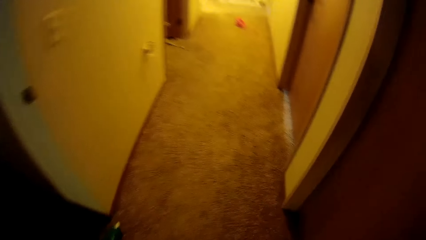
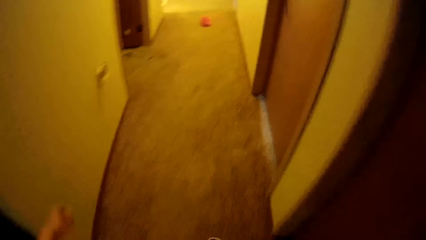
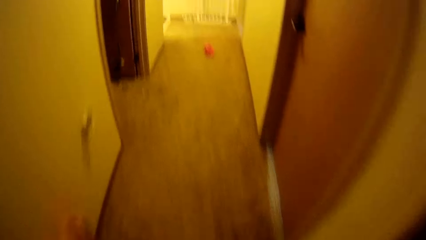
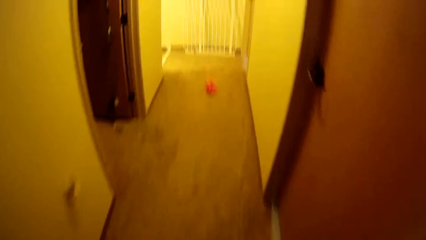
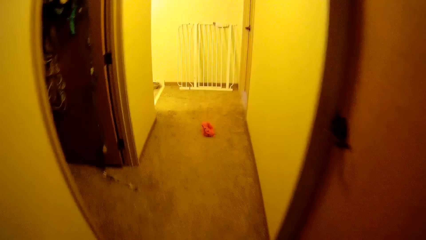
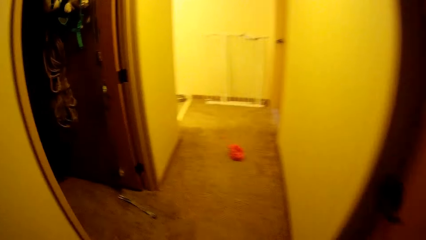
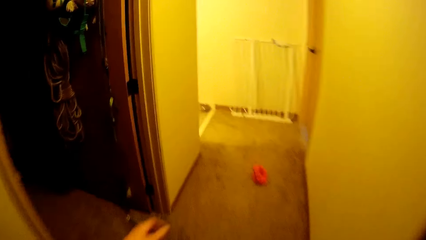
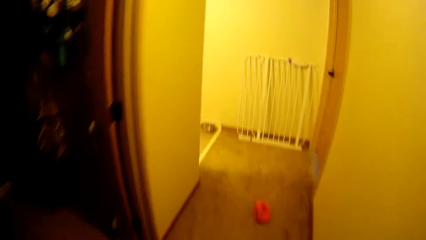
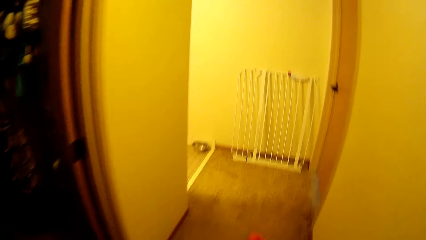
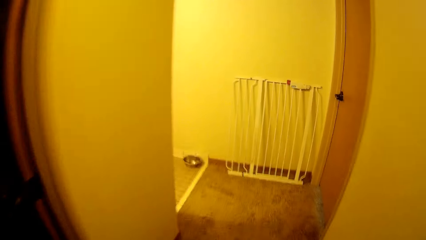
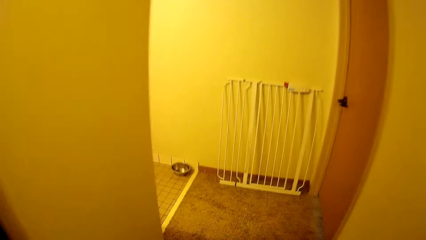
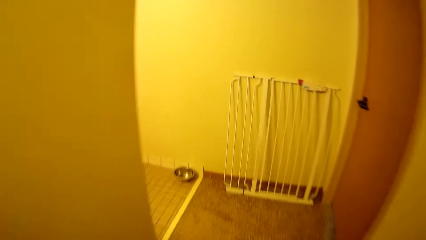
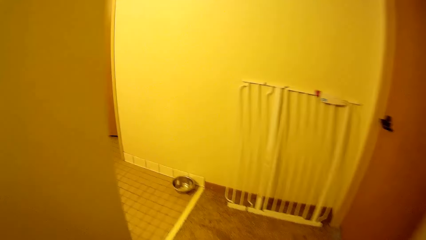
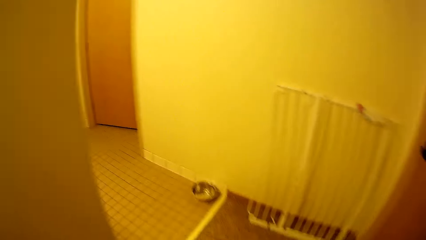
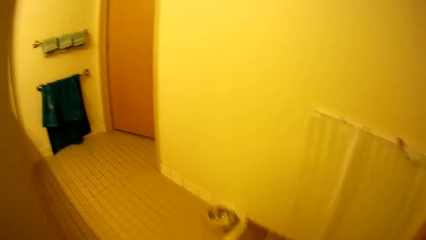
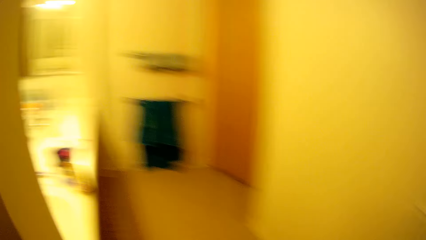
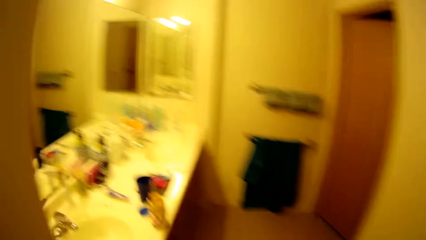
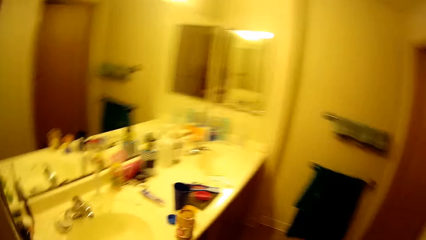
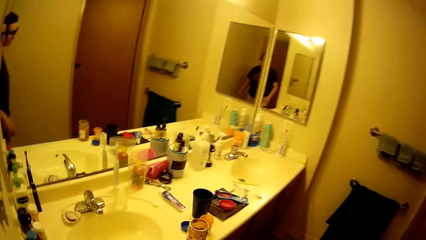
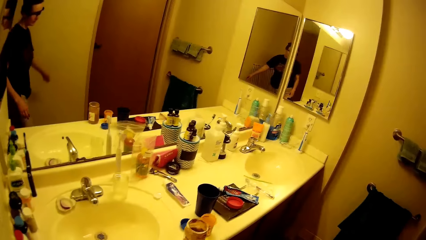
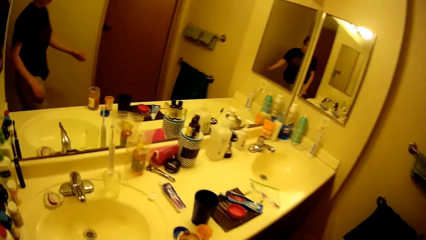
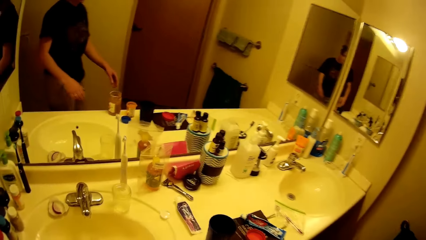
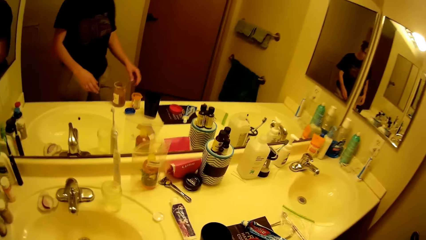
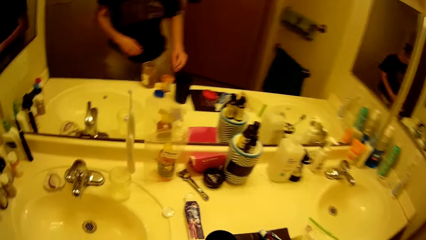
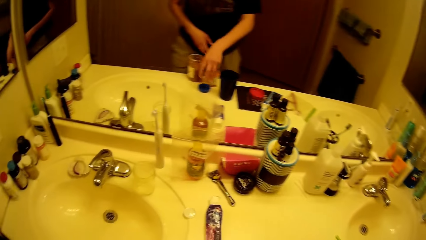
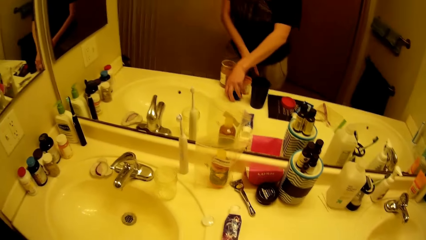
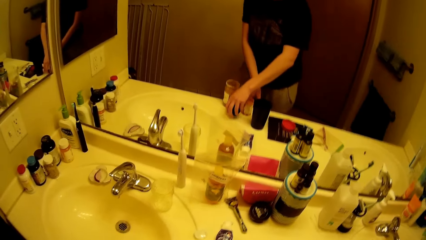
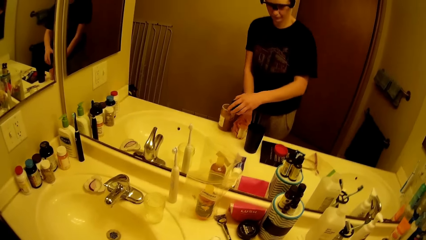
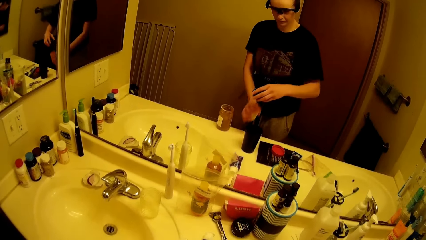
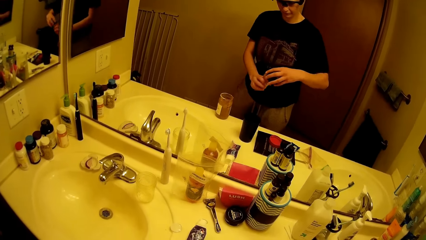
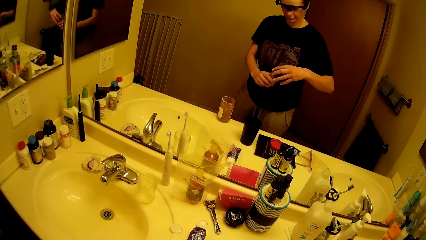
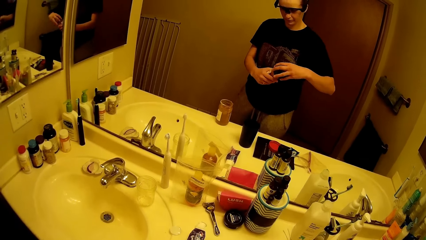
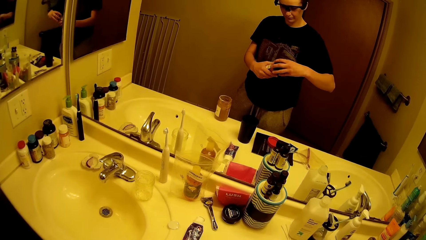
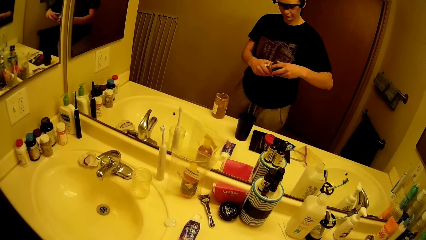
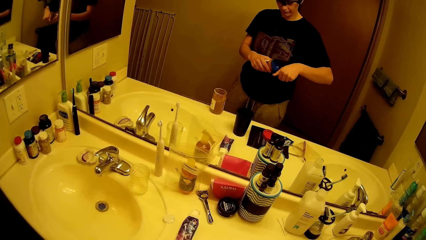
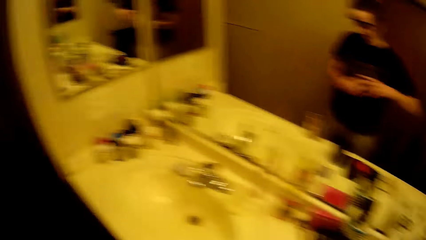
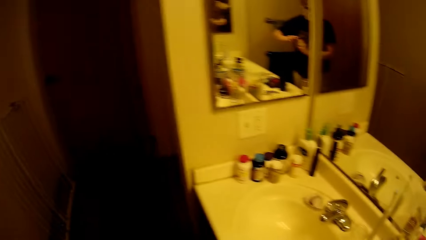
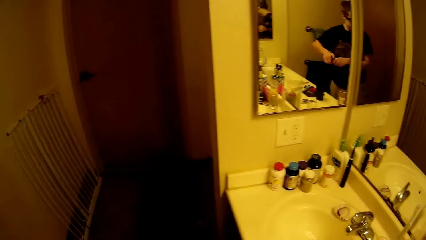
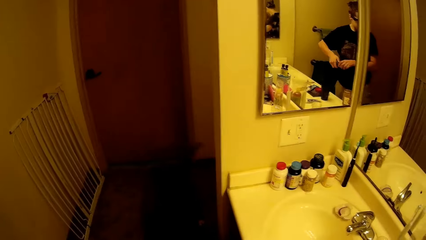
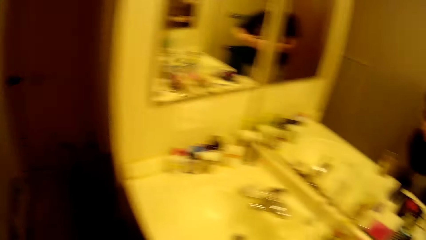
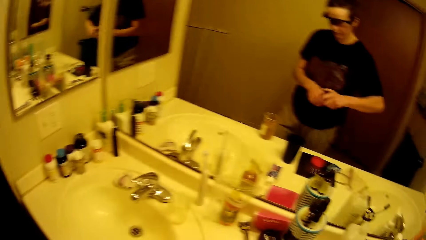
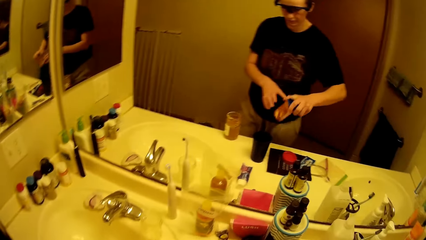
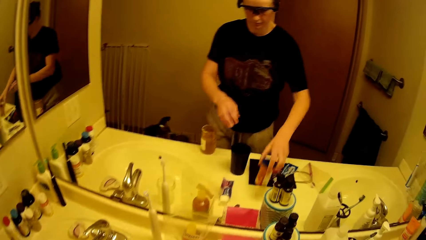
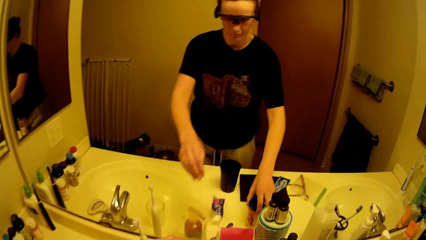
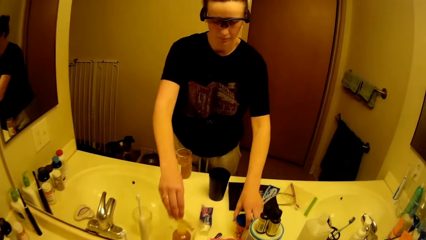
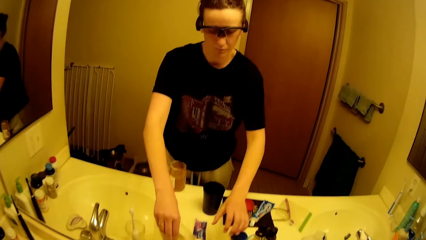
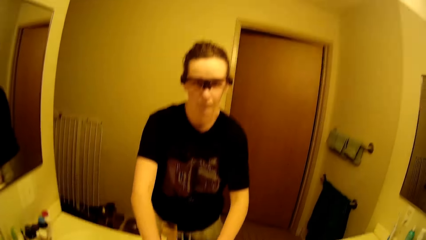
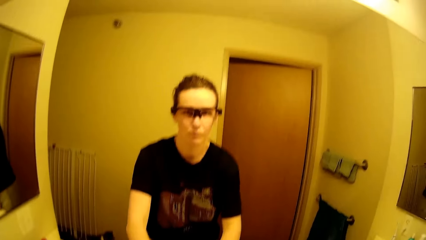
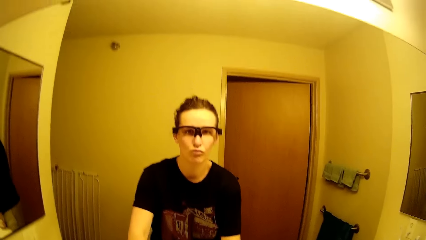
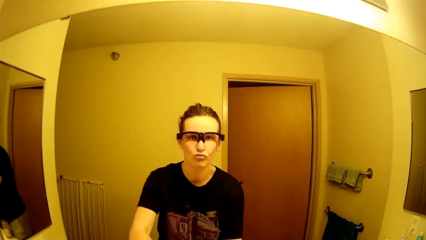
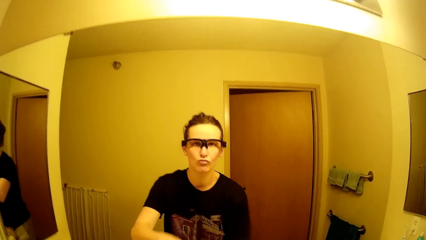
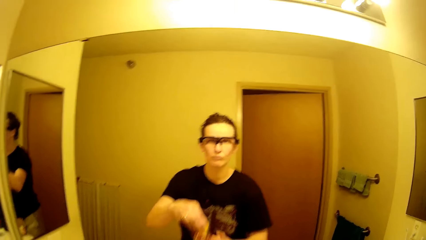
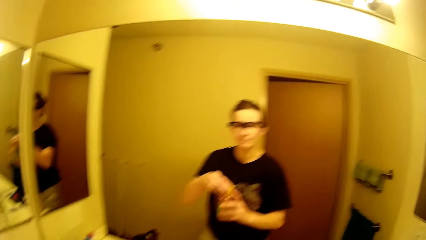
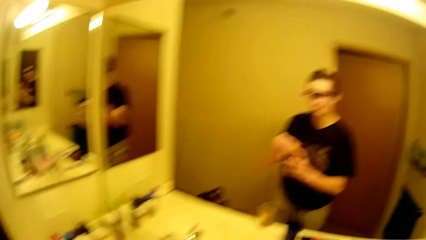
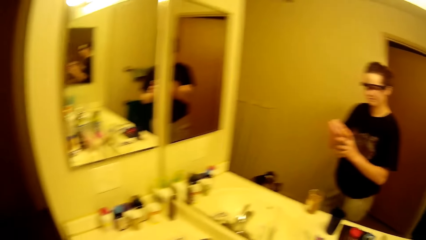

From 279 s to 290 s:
The camera wearer picks up a container and its cover from the slab with both hands. She covers the container. She covers the container again. She drops the container on the slab with her right hand, on a sink surface. She picks up another container with her left hand.

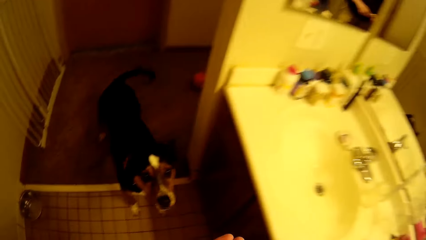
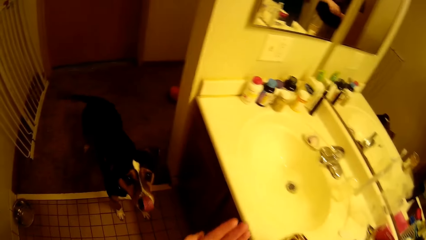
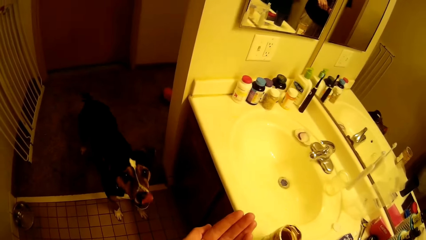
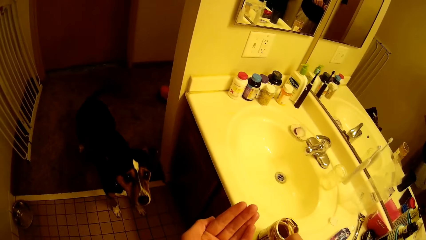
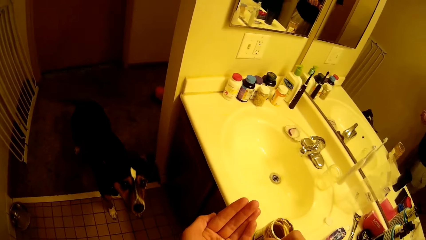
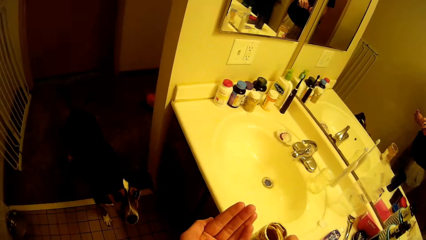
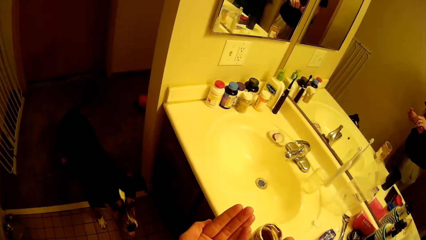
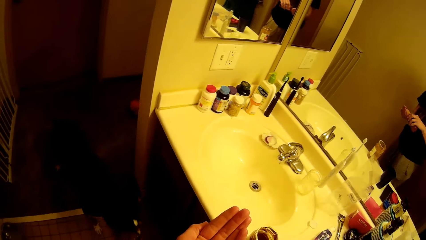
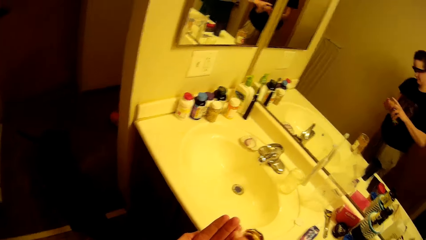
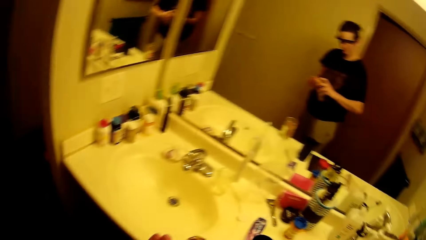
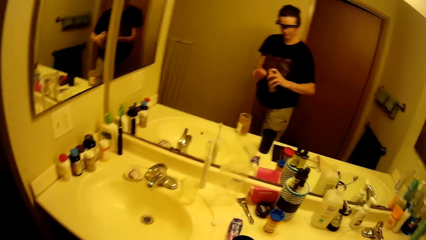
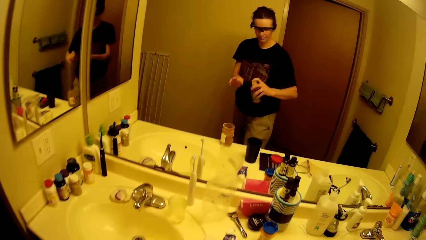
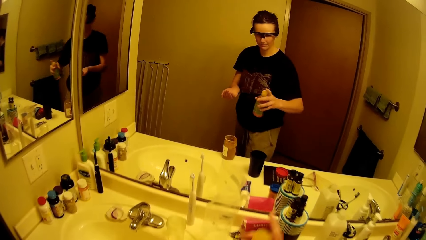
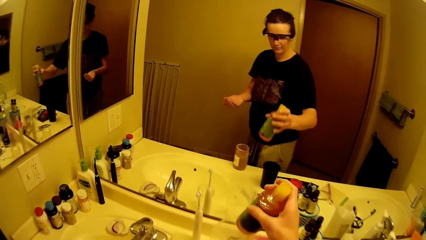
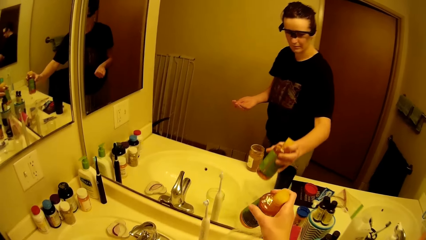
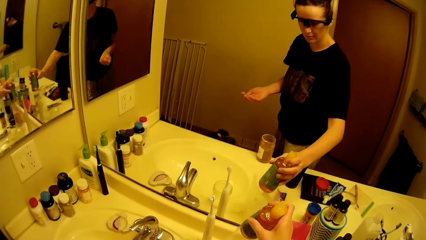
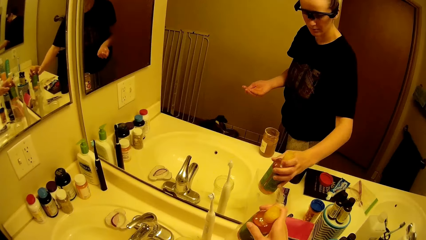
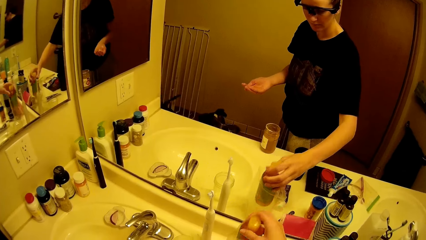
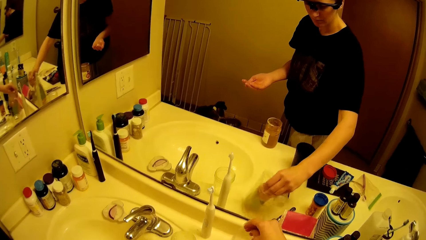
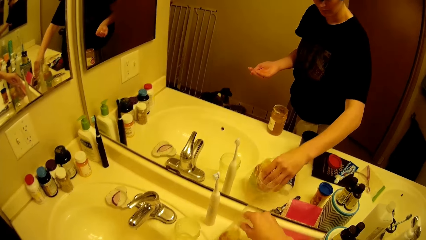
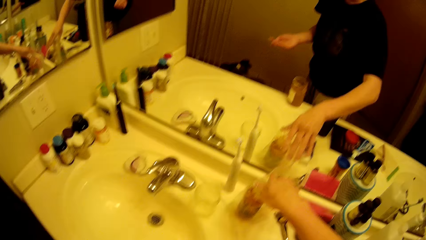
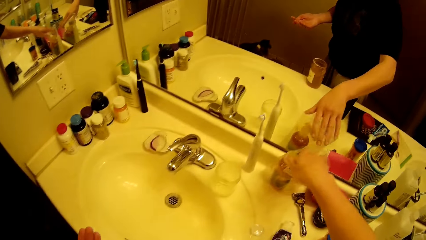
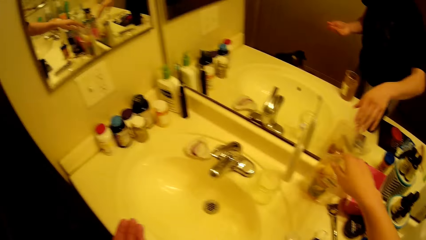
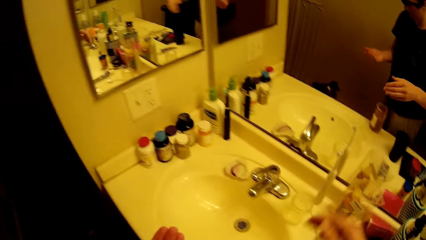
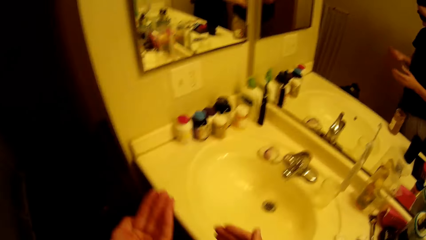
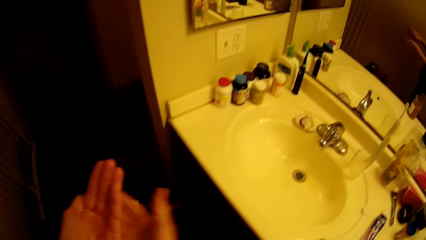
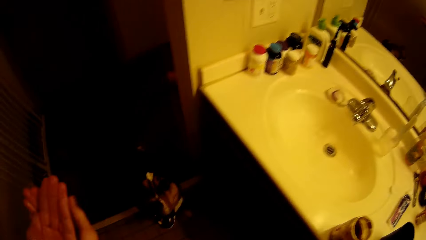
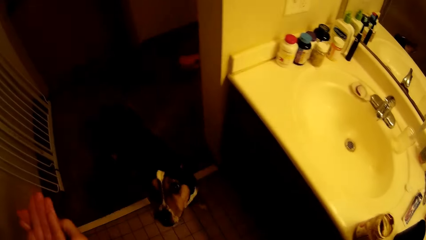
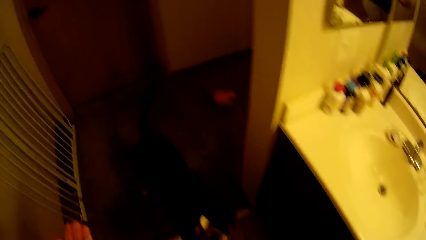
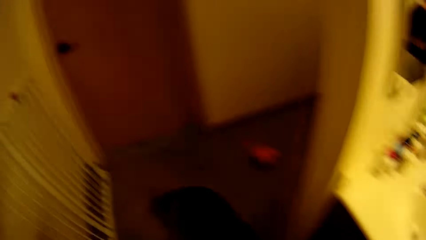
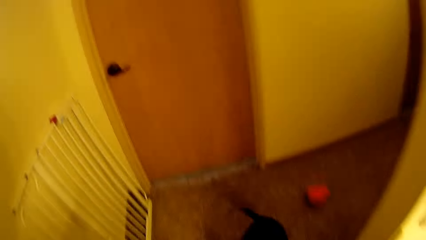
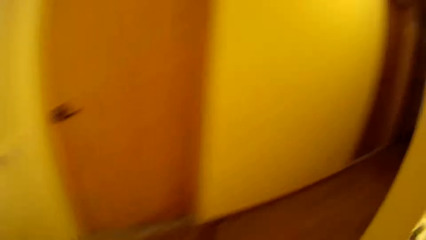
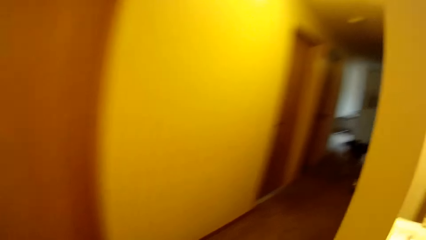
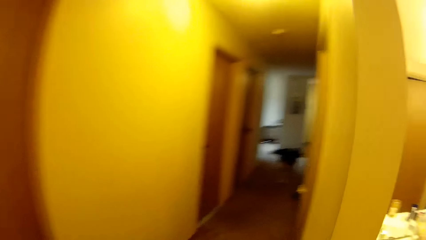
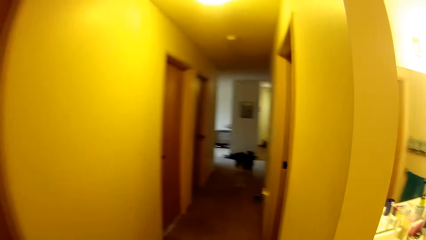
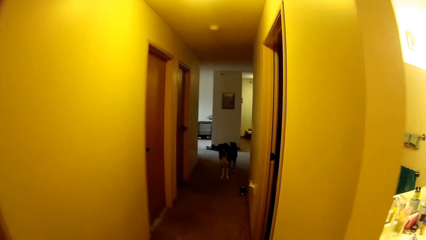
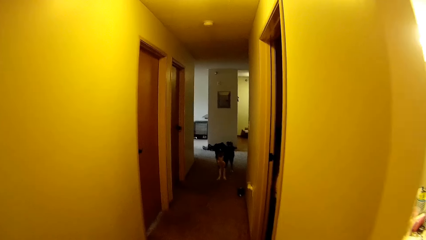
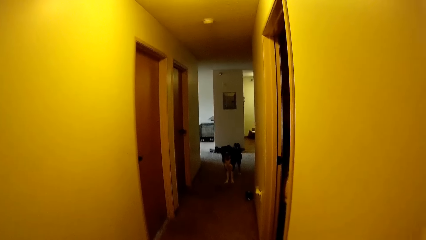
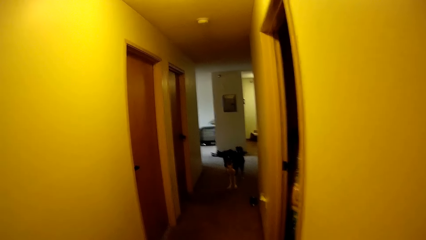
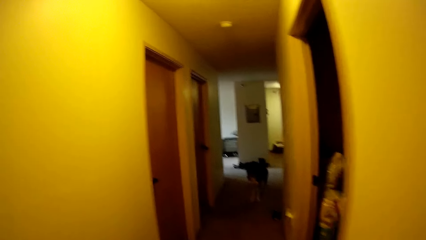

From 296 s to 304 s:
The camera wearer places the container on the slab with her right hand. She pours liquid on her hand. She walks towards the dog.
